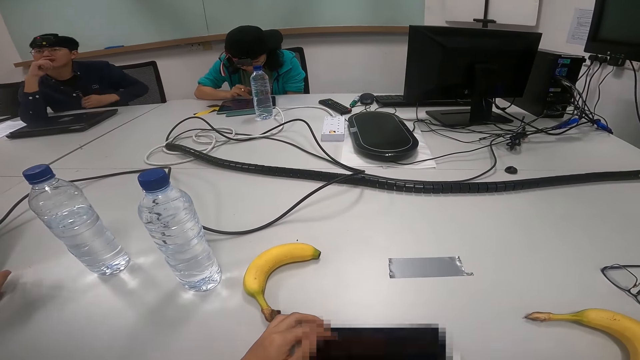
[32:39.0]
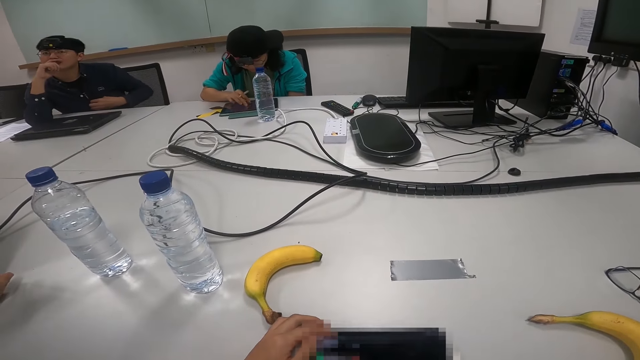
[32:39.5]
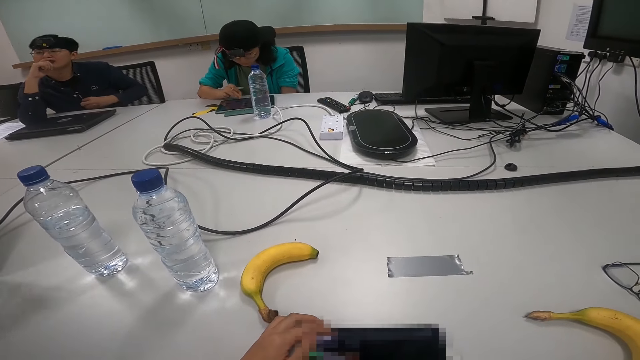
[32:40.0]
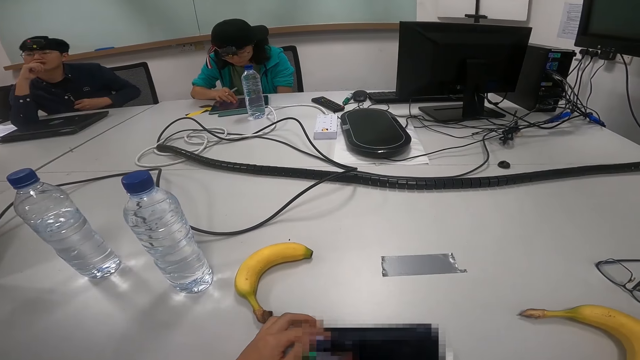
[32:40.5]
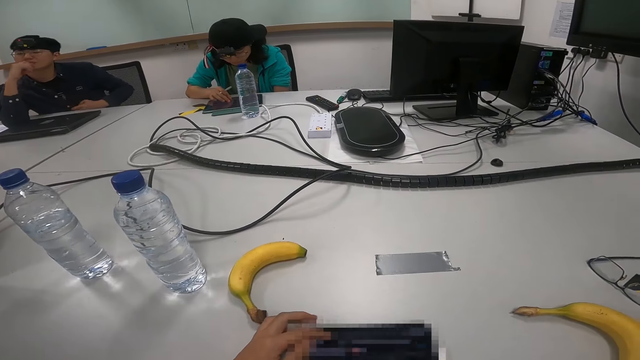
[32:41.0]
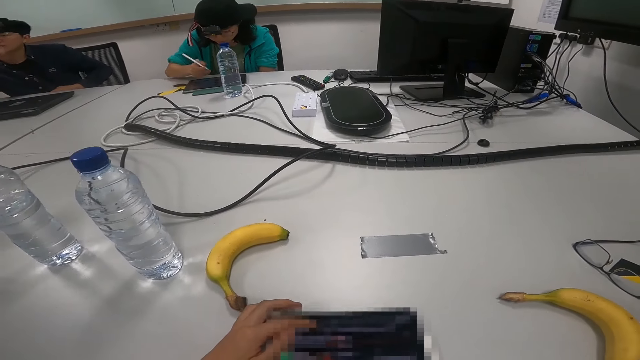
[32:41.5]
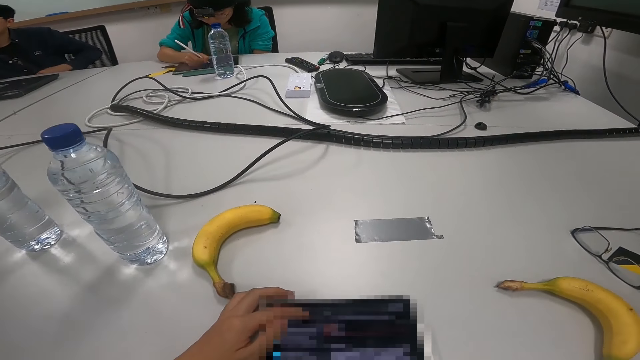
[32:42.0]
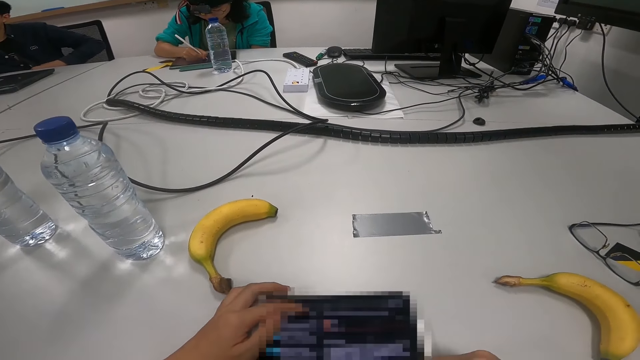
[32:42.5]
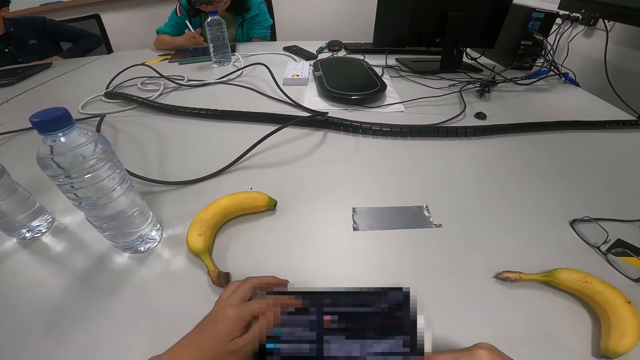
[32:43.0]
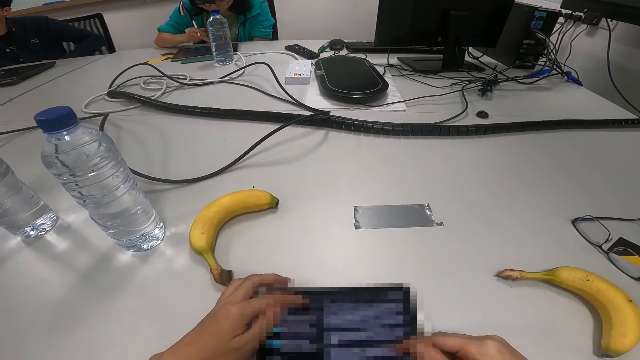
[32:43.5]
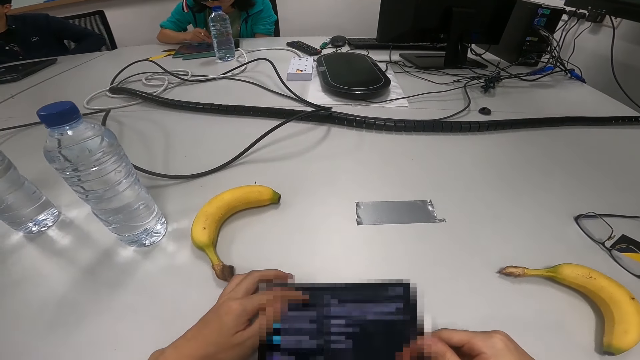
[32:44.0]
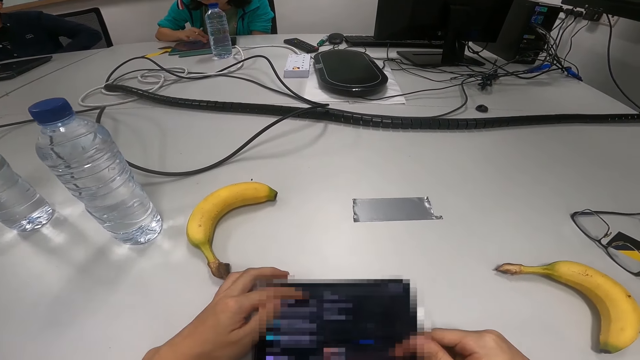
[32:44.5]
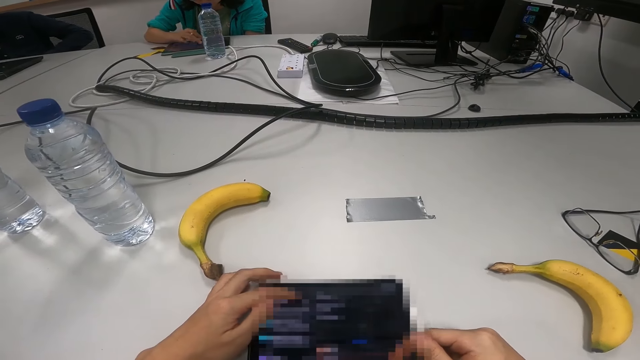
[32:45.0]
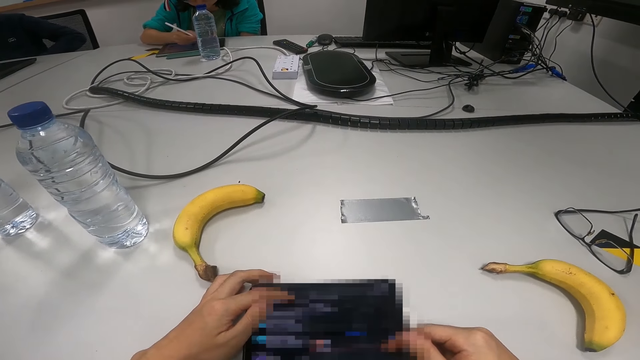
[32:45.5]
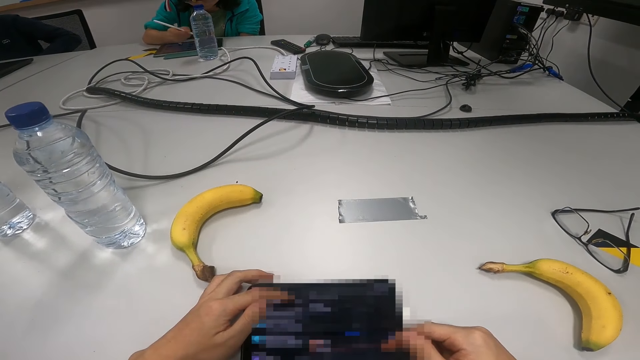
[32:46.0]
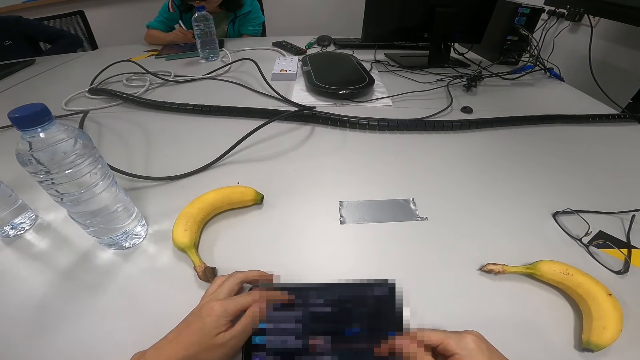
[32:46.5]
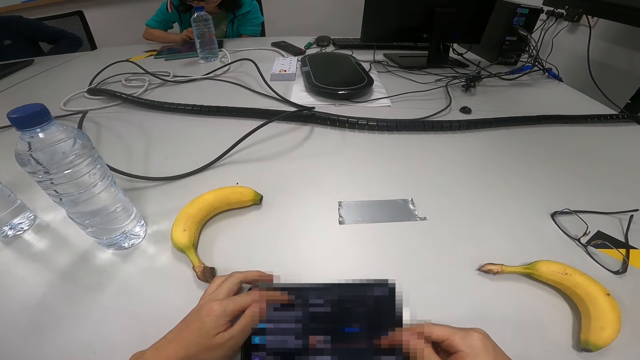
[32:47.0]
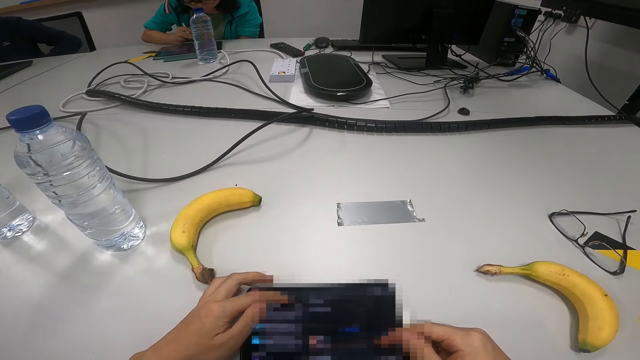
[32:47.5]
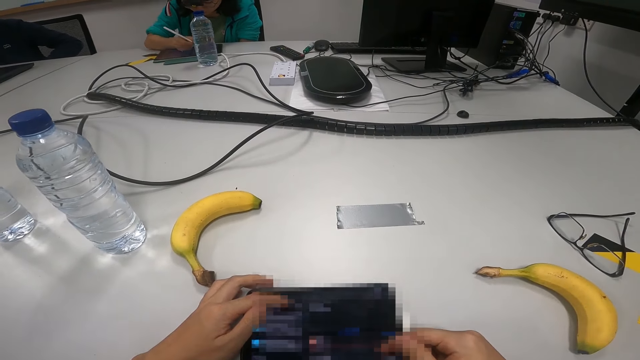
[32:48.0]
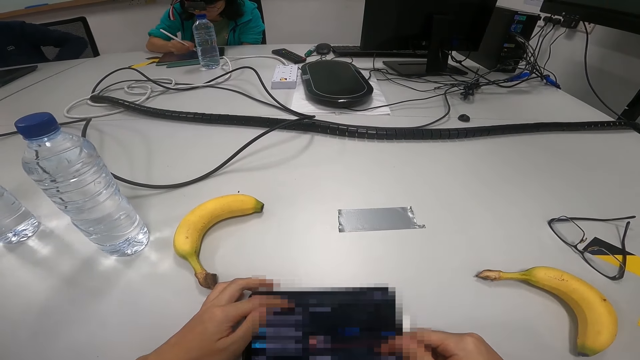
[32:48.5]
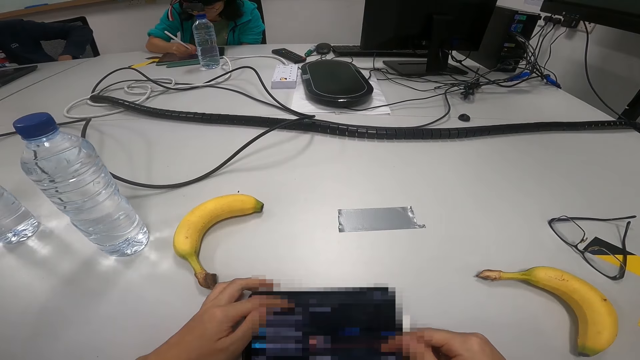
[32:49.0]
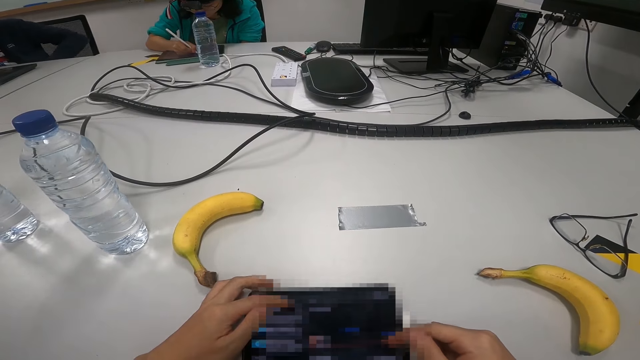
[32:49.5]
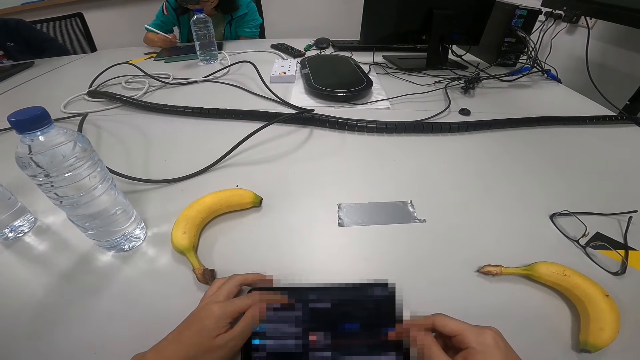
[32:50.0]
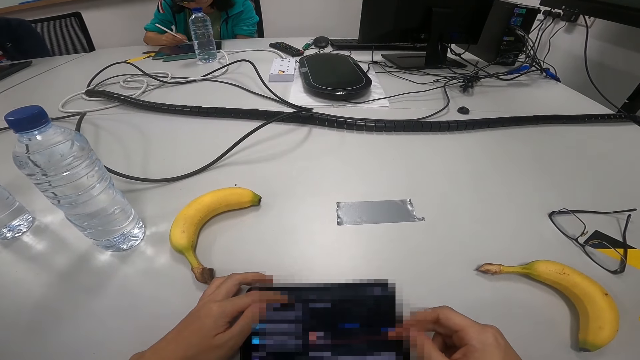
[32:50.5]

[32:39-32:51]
The camera wearer scrolls on the phone.

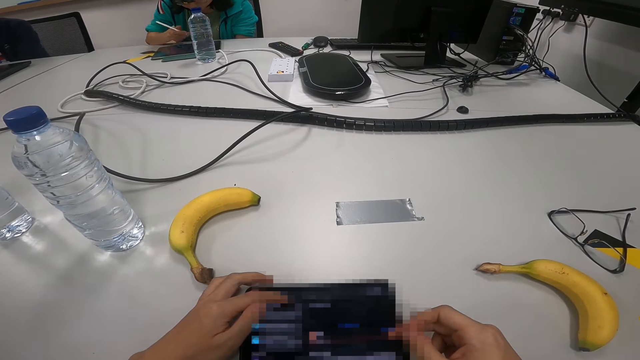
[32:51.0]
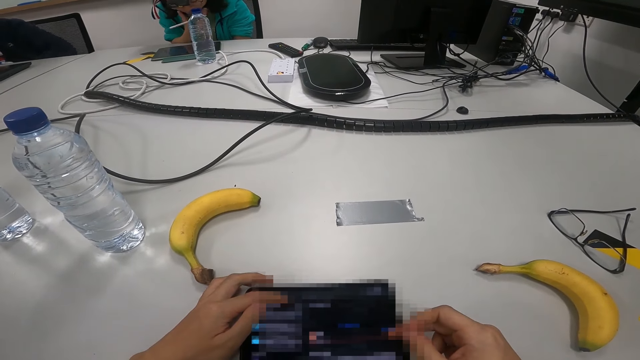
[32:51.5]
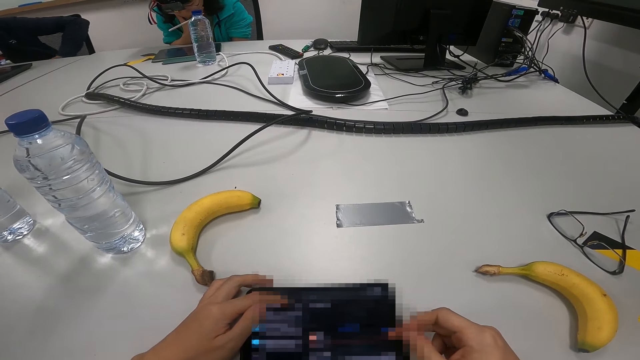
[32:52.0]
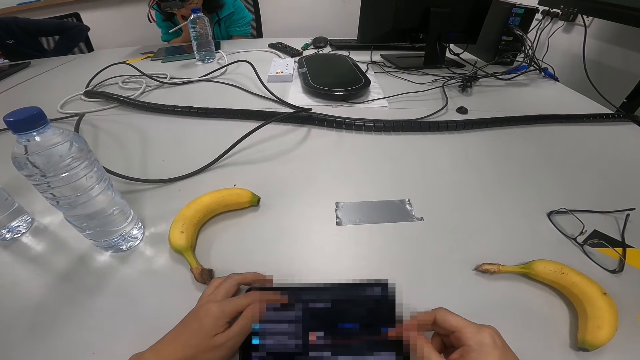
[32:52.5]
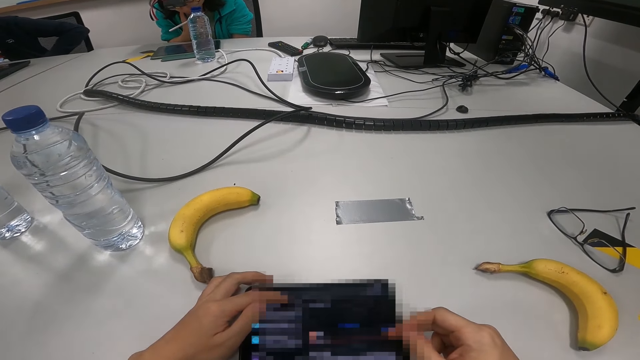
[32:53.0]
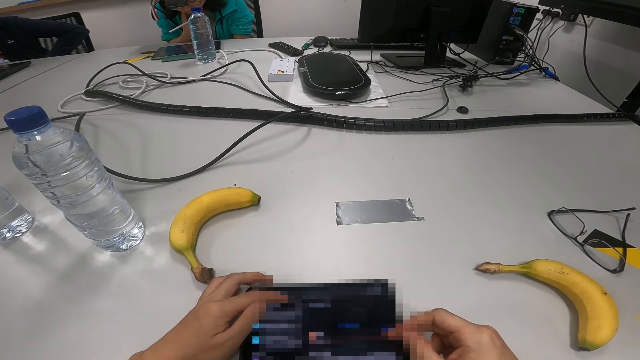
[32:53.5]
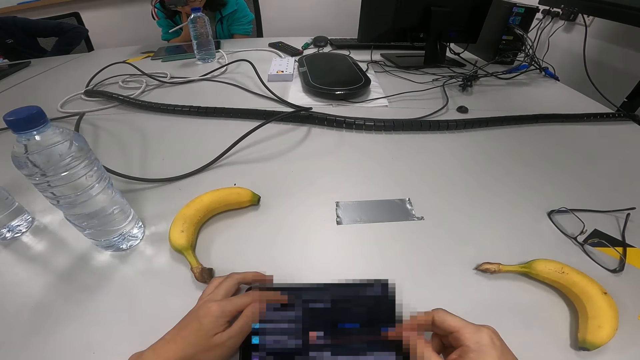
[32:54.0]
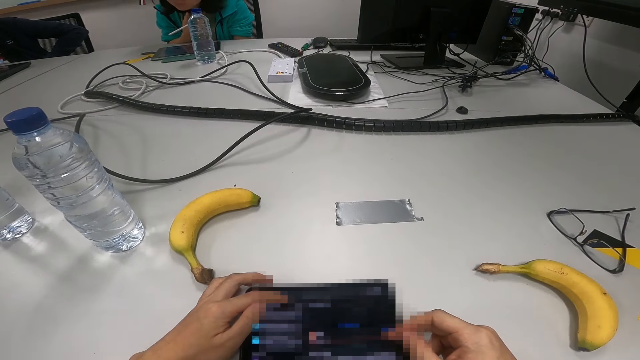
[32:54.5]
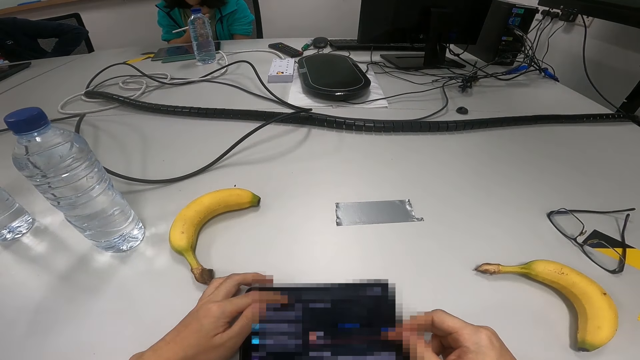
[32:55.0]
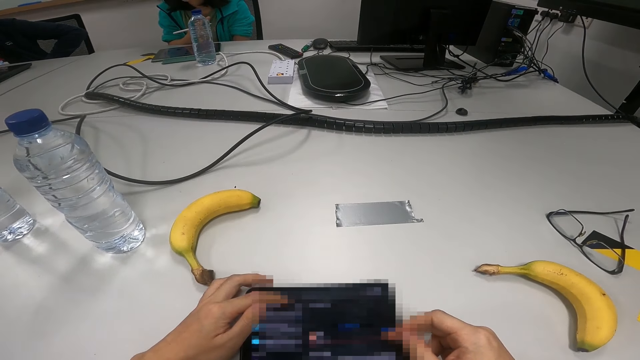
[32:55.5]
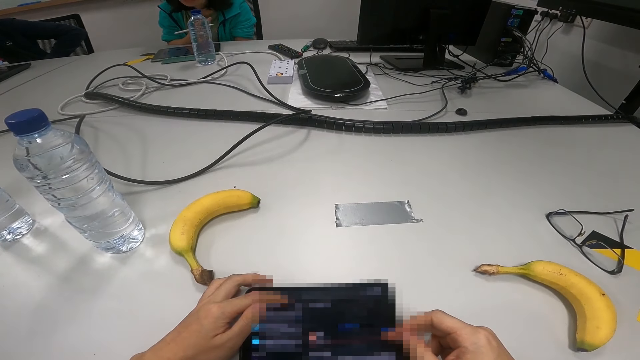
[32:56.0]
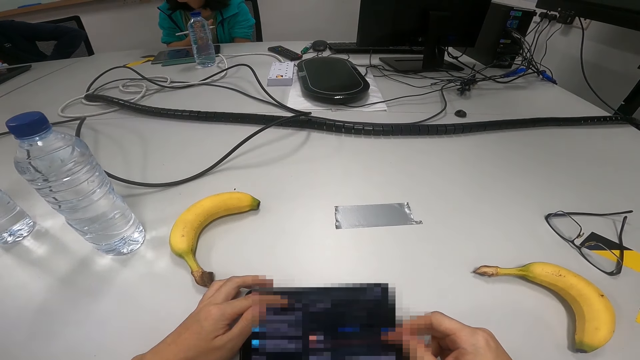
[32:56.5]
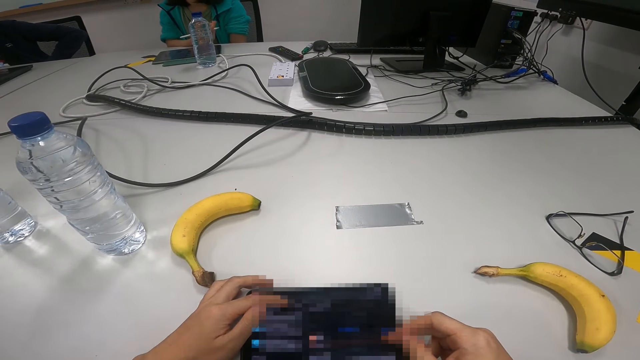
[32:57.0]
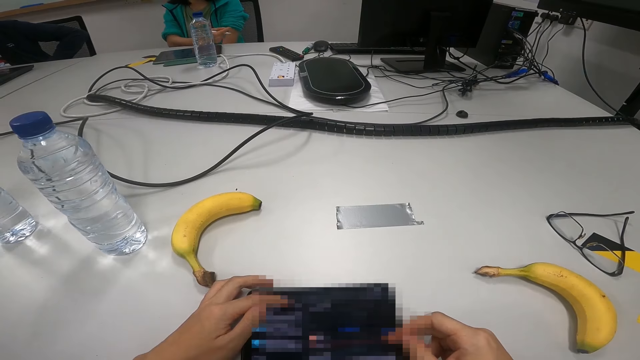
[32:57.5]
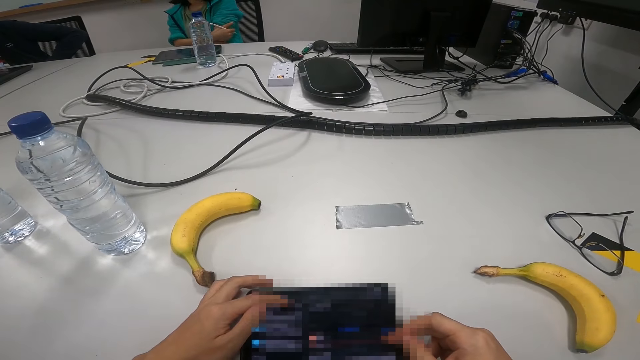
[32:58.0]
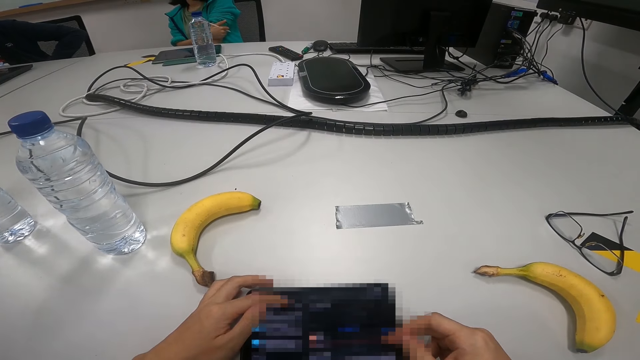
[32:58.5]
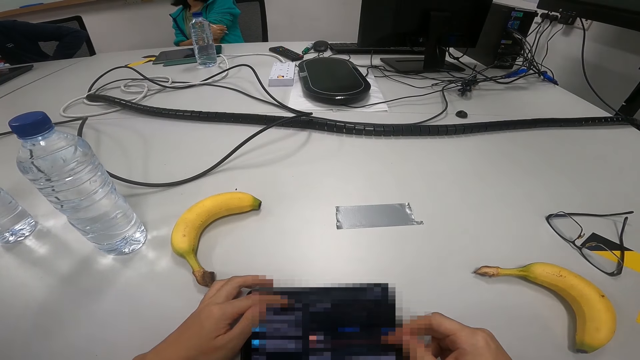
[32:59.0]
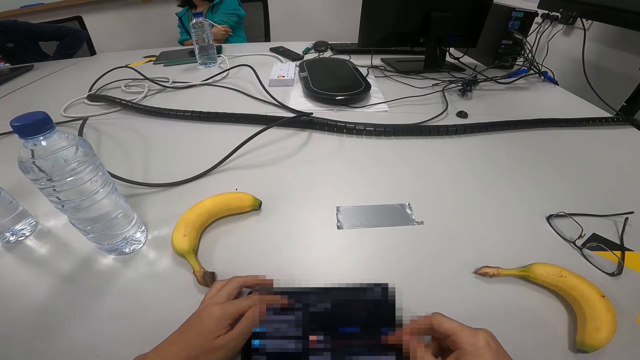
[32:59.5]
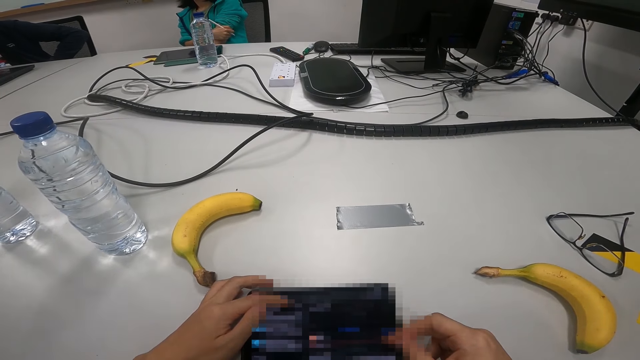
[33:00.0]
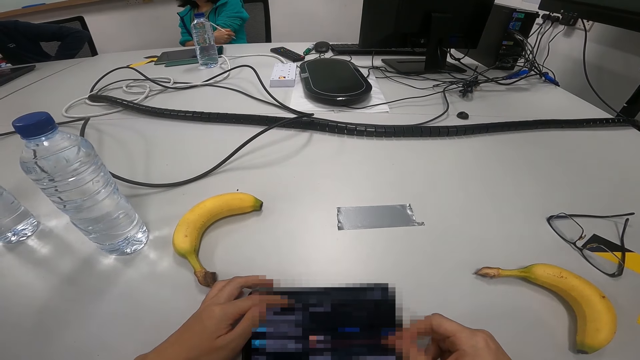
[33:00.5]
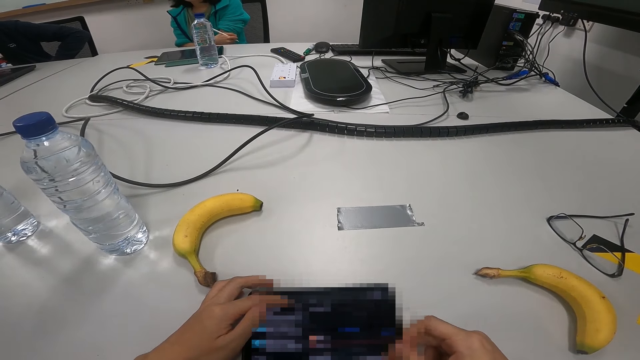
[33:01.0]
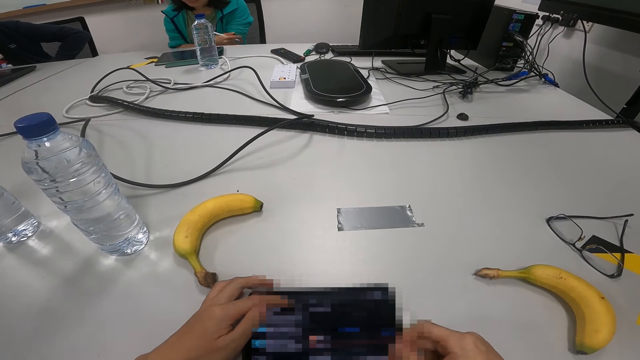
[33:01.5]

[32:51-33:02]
A person touches hand.
